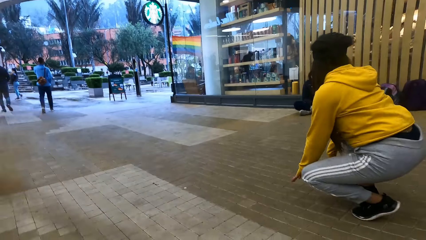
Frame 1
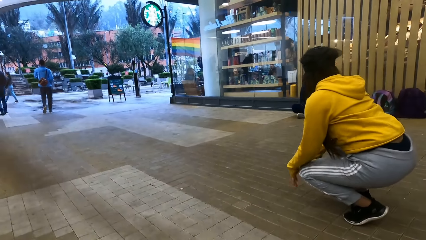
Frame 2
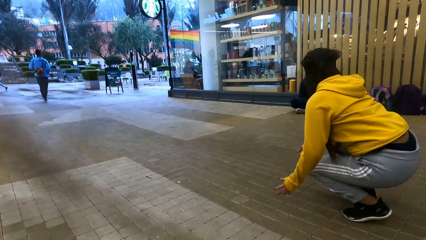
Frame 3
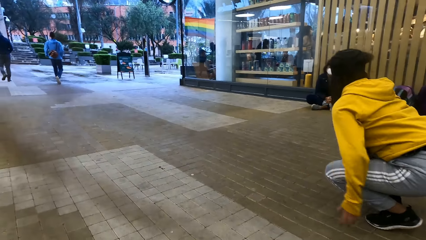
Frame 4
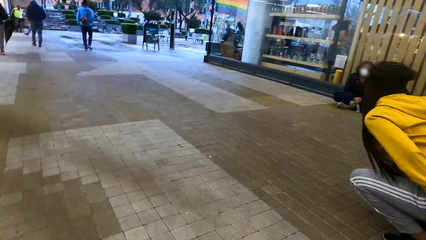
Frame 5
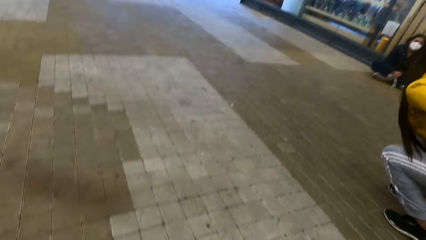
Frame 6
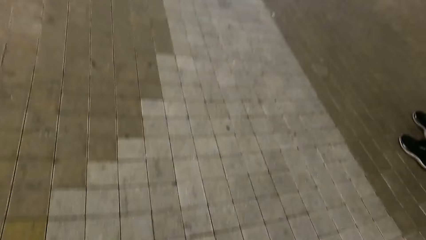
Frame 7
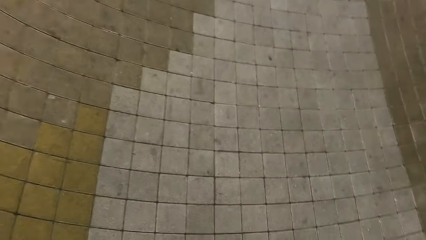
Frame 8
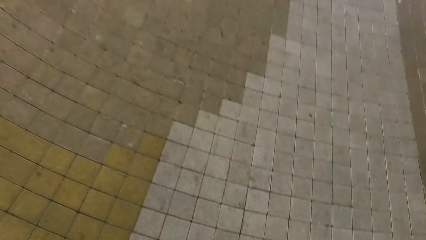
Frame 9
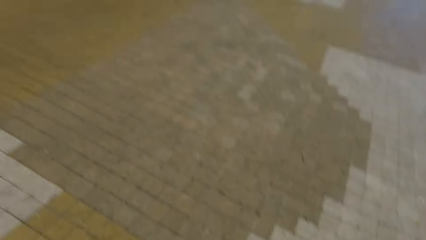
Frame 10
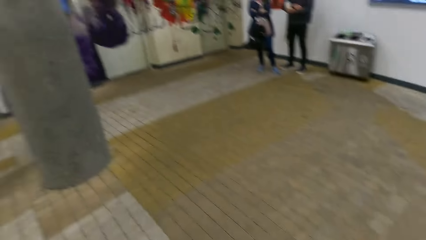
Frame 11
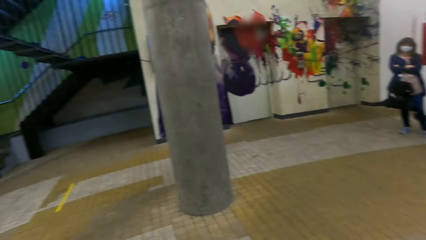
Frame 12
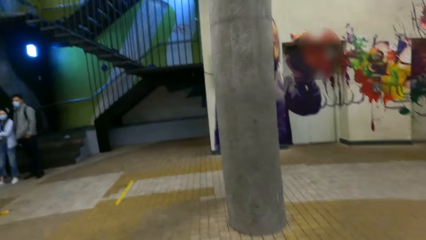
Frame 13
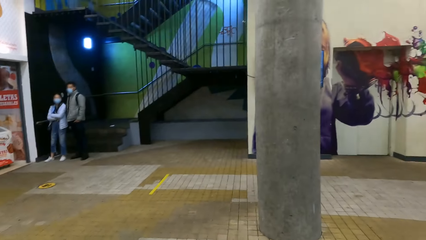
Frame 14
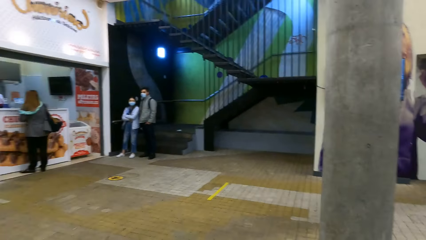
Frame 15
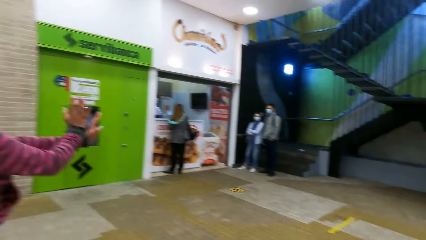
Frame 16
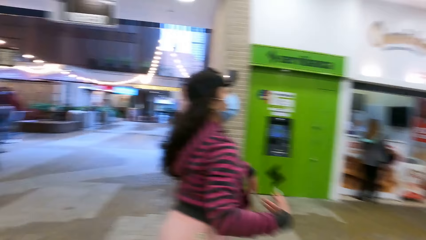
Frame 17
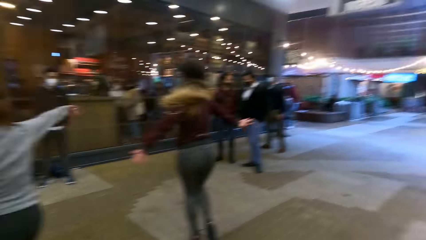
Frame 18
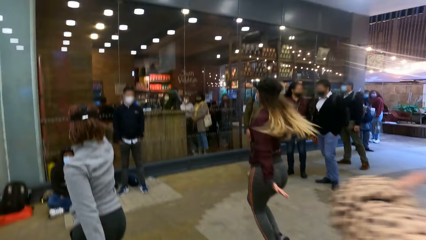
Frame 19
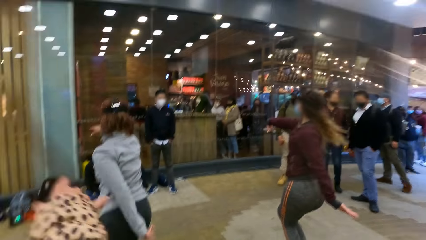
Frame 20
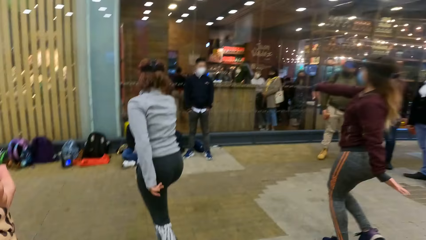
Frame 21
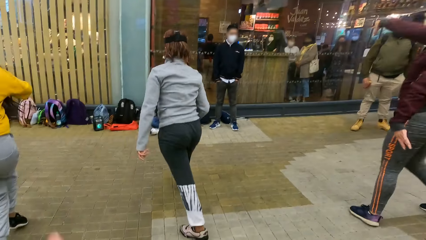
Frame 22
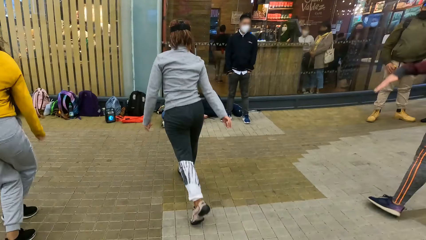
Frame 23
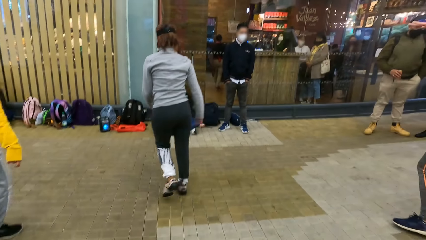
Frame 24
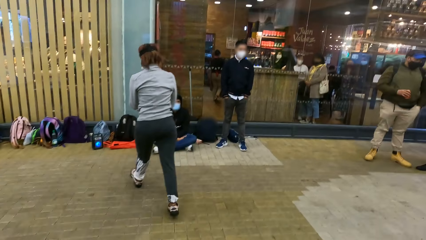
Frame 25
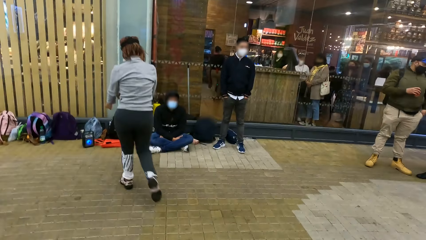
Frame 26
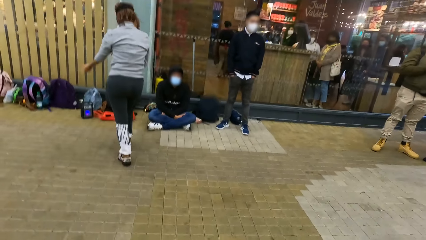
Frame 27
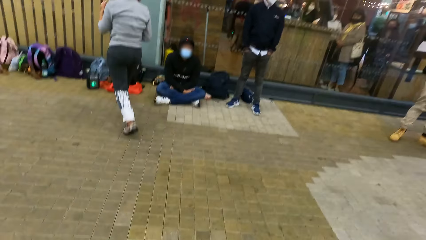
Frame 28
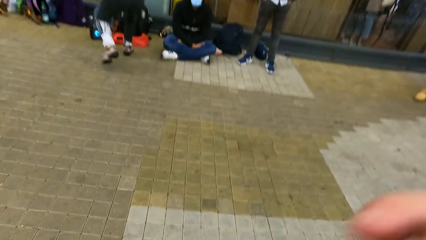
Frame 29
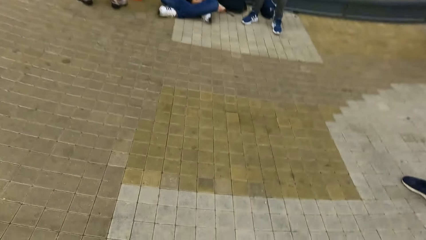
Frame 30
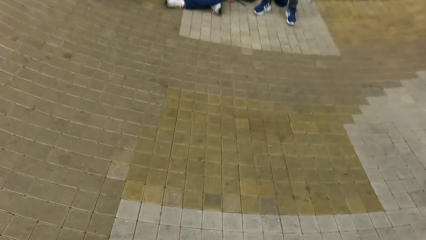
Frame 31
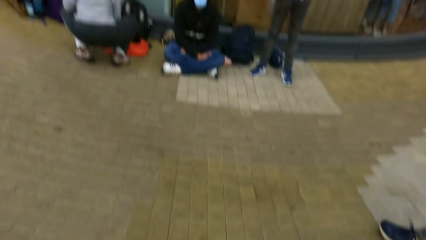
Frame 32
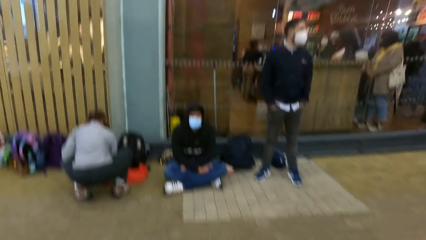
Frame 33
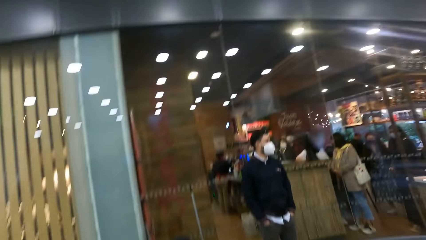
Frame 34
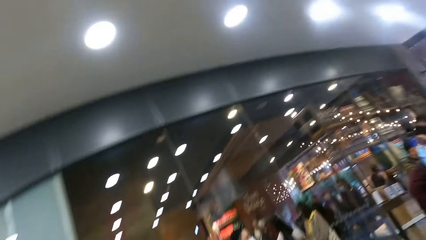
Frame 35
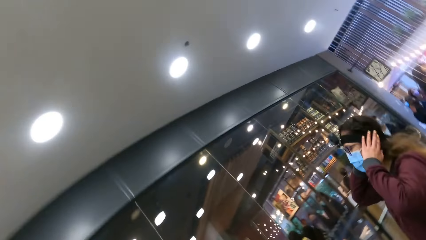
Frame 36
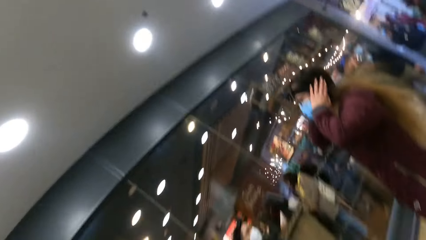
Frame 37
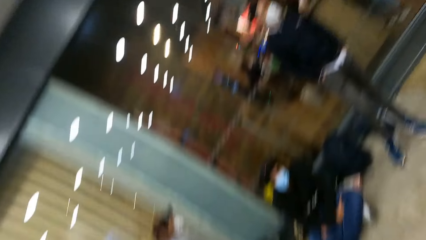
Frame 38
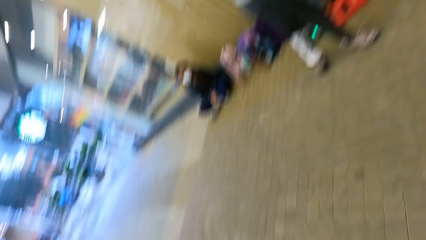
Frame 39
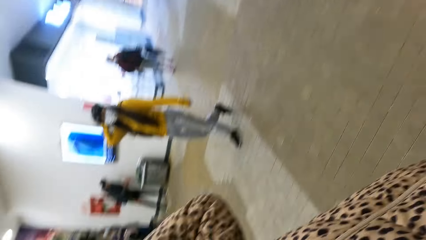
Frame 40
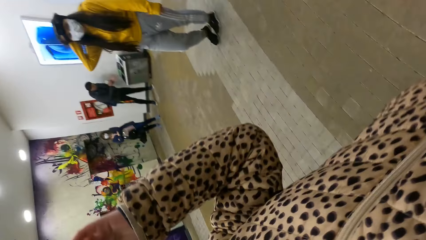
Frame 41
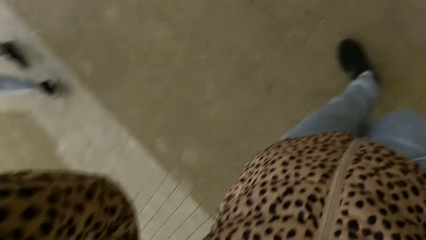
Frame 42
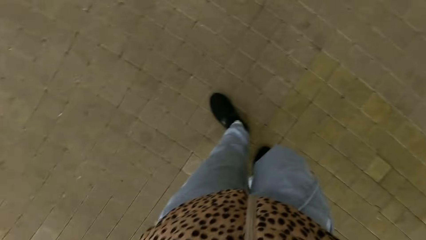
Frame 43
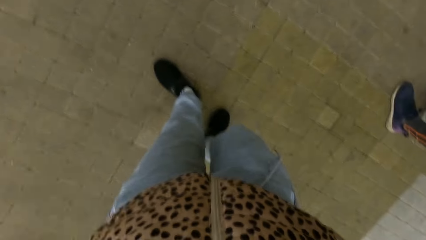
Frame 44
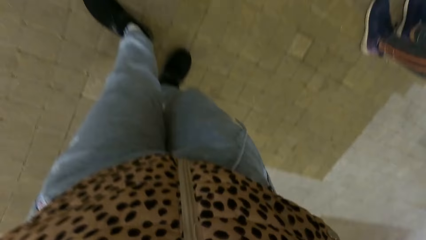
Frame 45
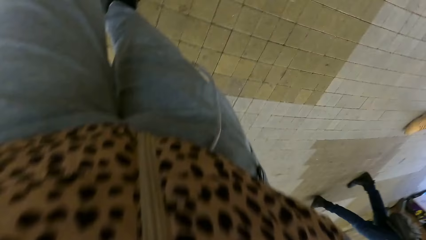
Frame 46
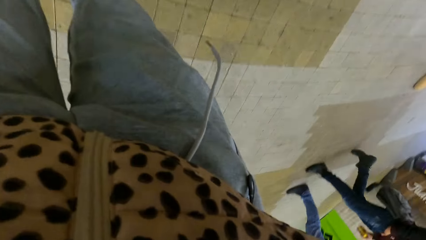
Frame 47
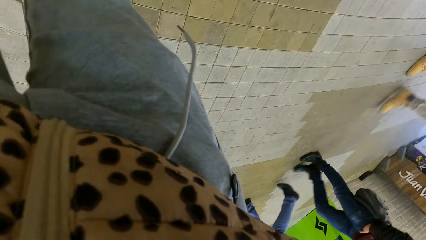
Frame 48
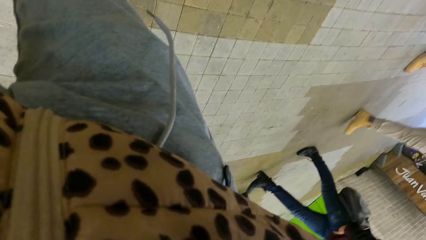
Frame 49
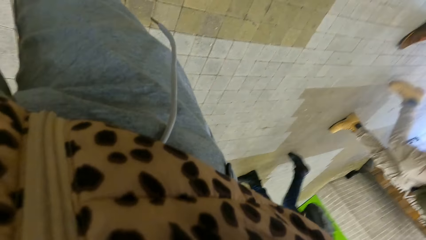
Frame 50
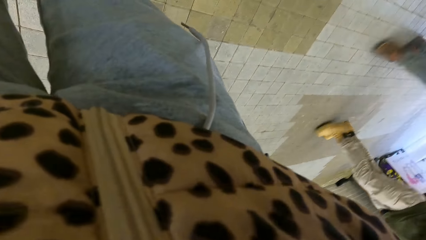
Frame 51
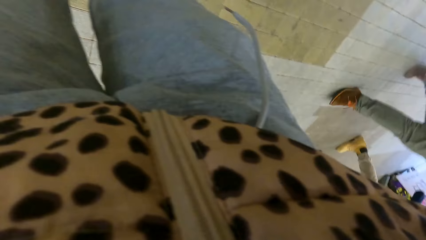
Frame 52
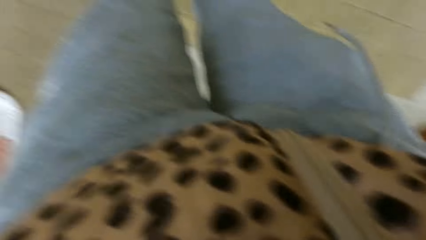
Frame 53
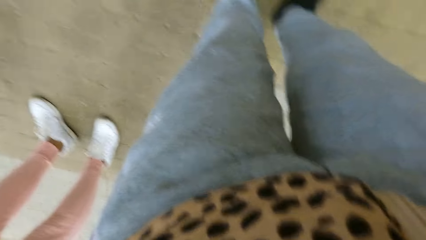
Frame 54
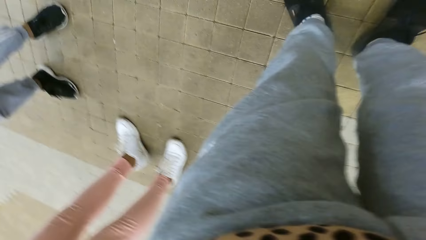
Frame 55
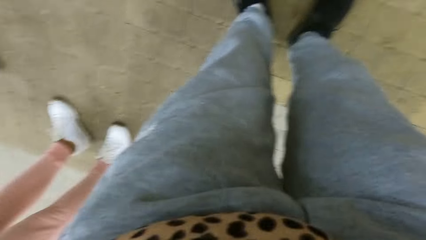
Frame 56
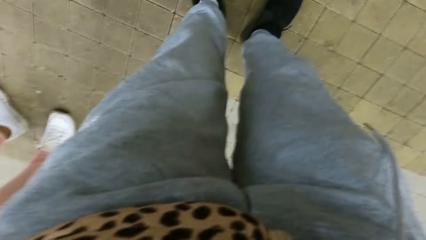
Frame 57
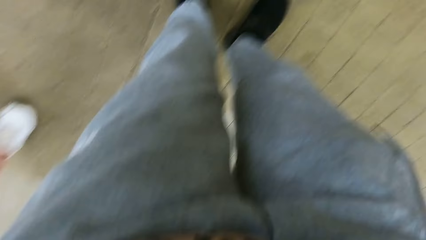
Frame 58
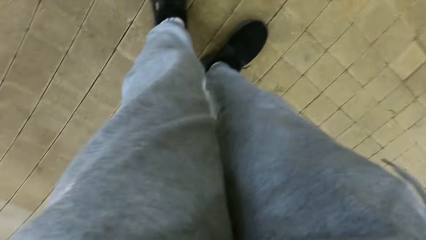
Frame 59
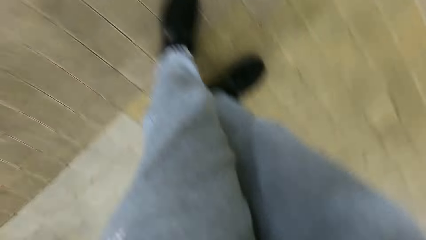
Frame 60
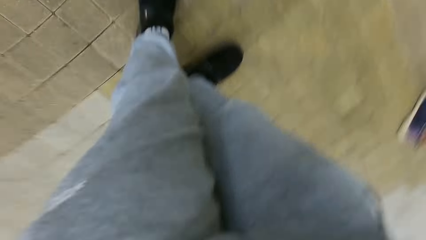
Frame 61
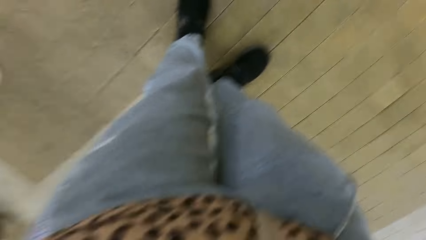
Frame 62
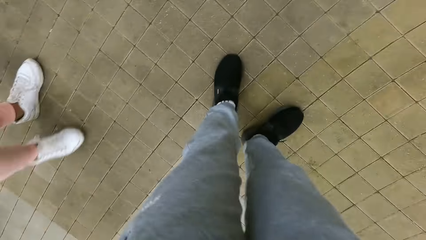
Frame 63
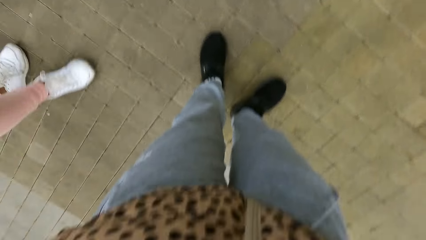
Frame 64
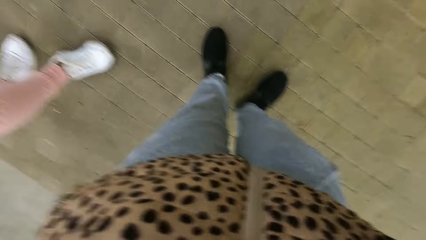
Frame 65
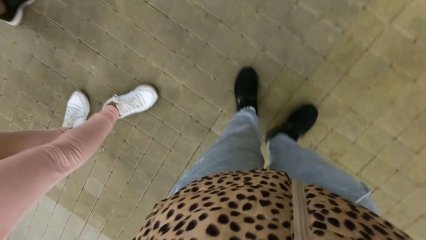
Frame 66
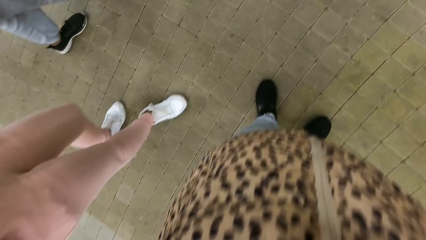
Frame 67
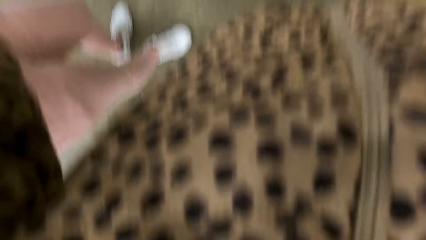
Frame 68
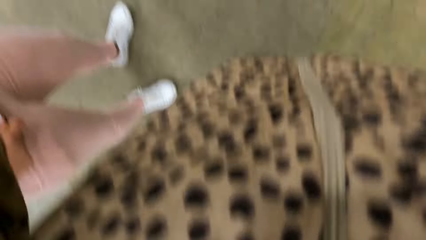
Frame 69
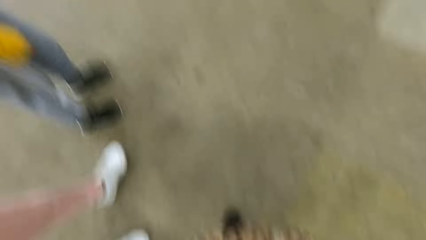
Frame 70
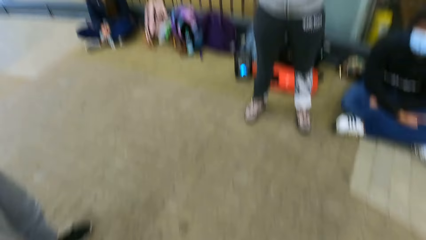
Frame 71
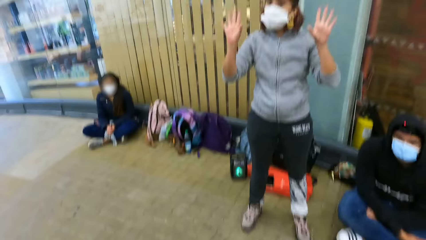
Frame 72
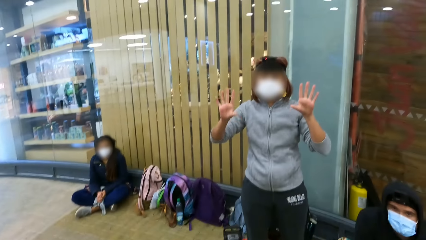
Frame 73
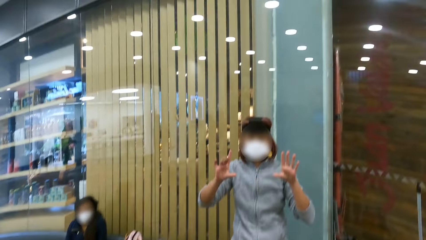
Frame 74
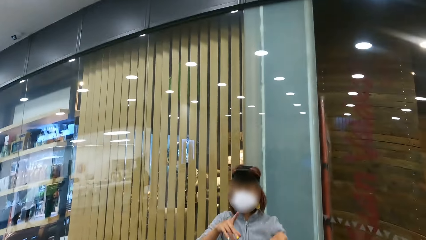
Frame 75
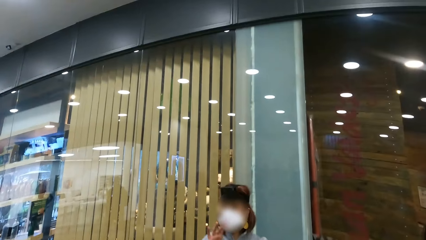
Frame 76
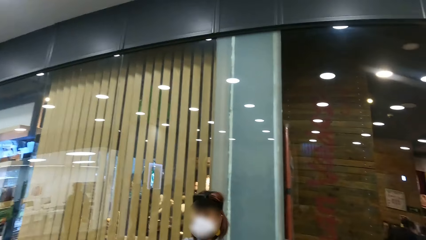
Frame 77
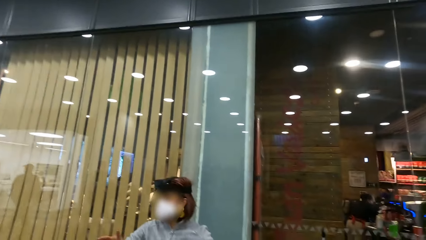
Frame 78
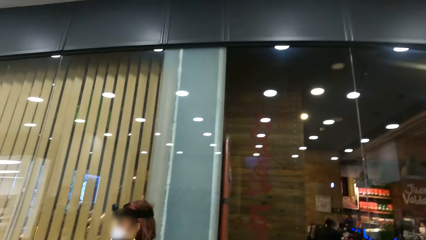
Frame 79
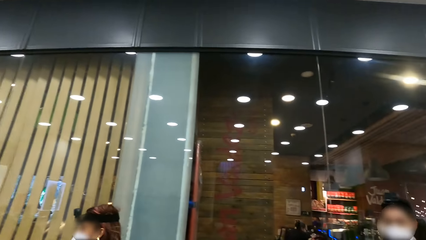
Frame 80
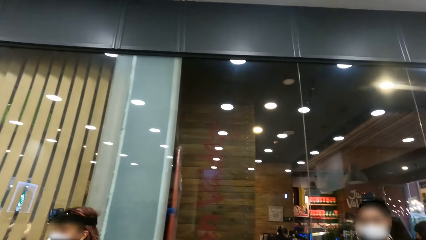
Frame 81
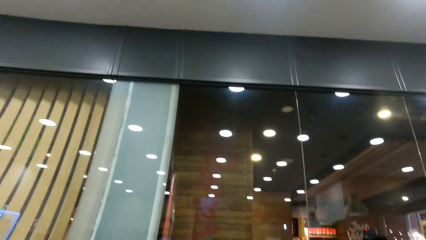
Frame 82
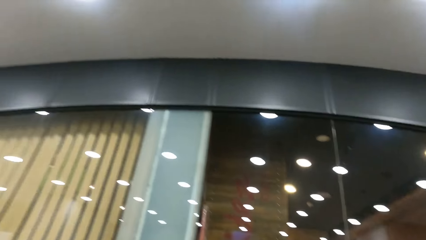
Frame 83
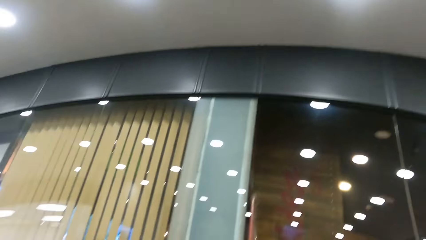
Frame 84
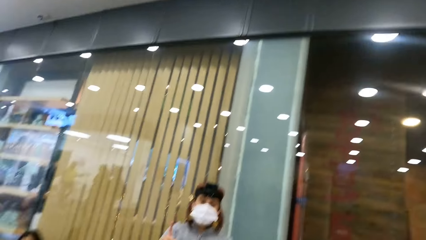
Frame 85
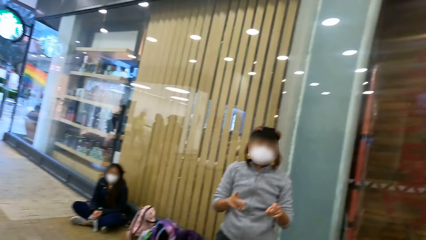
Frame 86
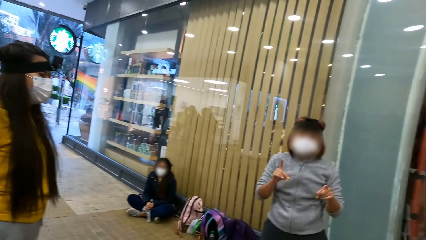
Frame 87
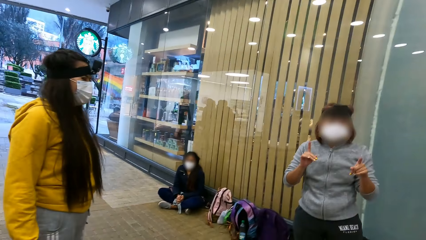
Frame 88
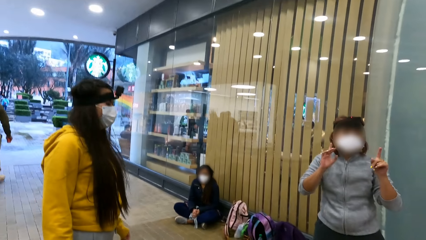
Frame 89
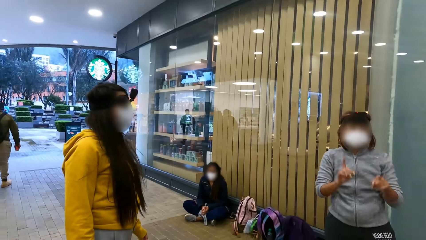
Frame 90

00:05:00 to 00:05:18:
The camera wearer looks around. They lift up the hand. The women dance on the floor. The camera wearer lifts up the hand. They stretch the hand. They look around. They converse with a woman.
